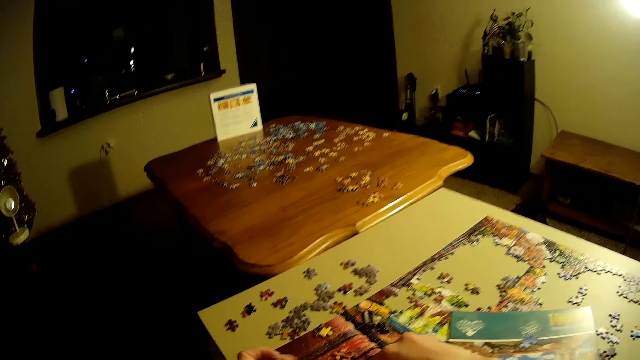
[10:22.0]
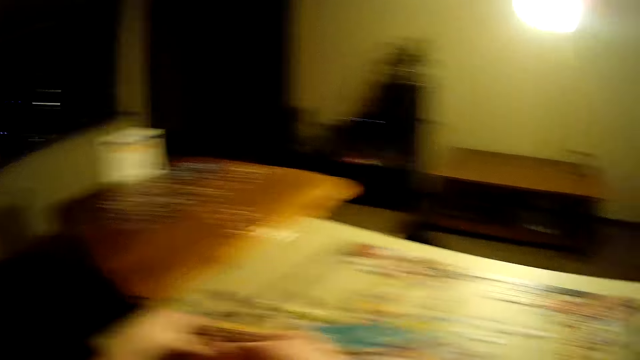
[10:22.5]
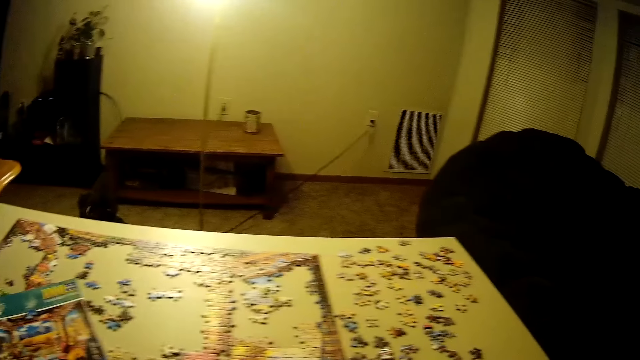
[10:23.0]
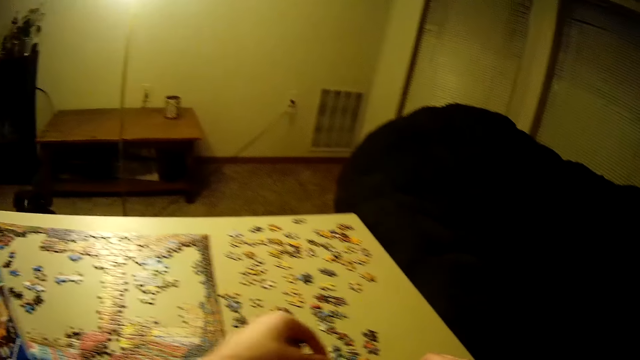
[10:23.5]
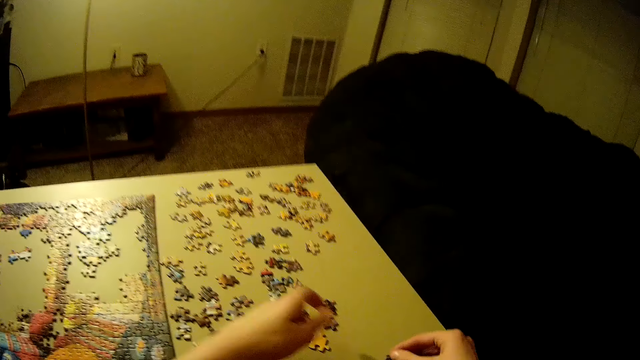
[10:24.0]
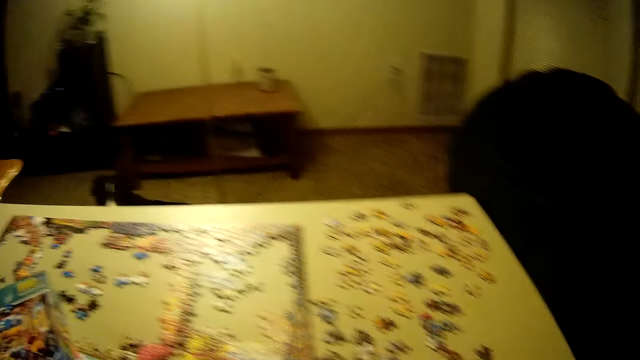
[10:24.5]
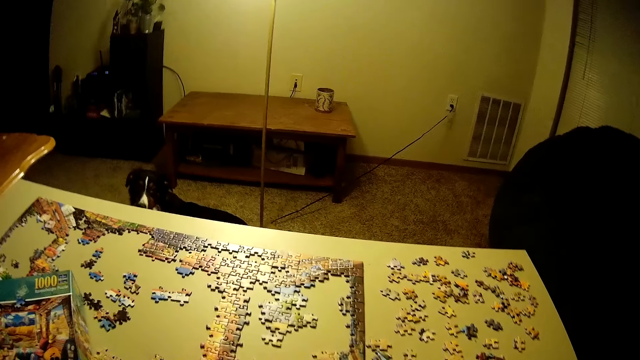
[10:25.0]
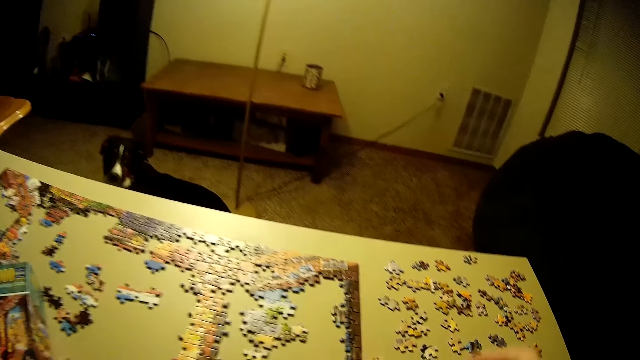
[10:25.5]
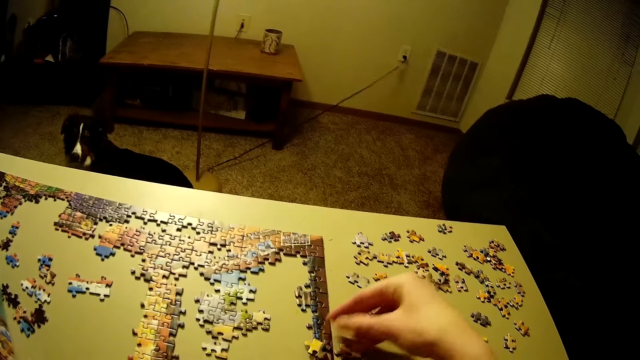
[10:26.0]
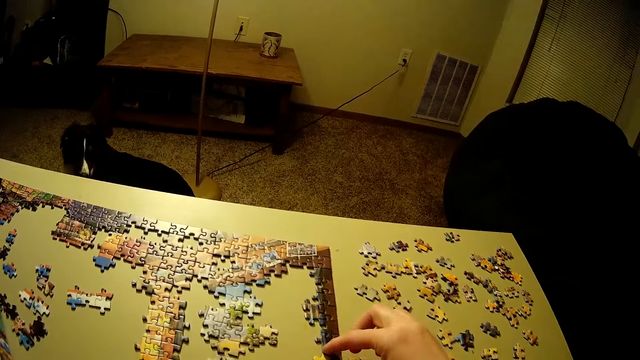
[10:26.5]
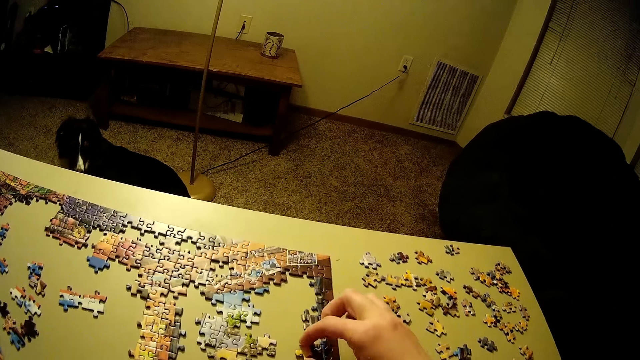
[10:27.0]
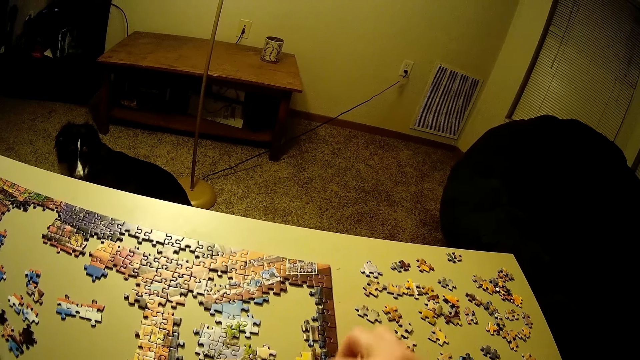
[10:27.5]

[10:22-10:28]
The camera wearer moves the puzzle pieces. They put down the puzzle pieces on the table. They look at the jigsaw puzzle and fit the puzzle pieces on the jigsaw.

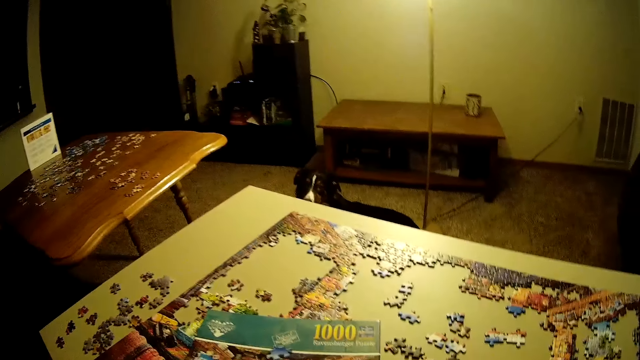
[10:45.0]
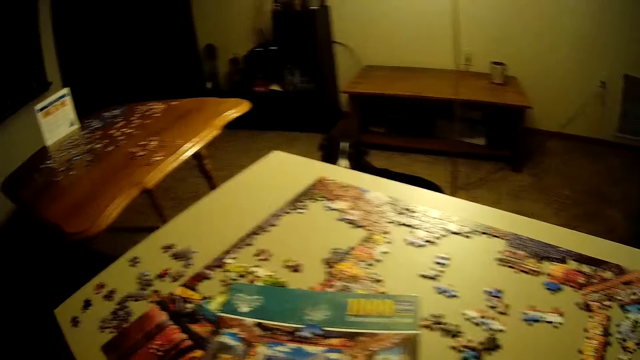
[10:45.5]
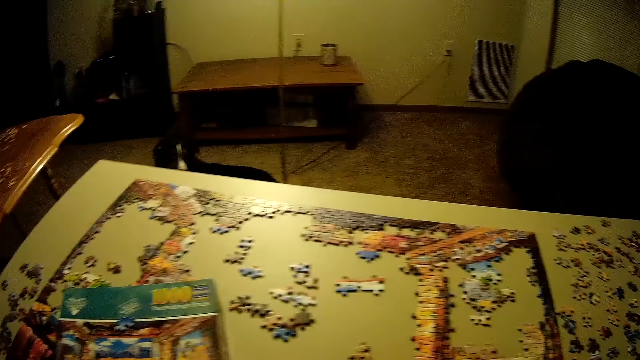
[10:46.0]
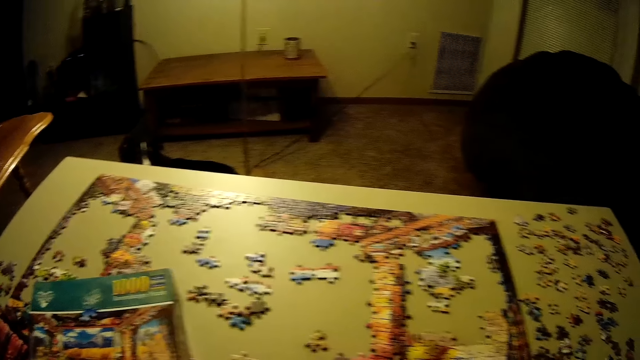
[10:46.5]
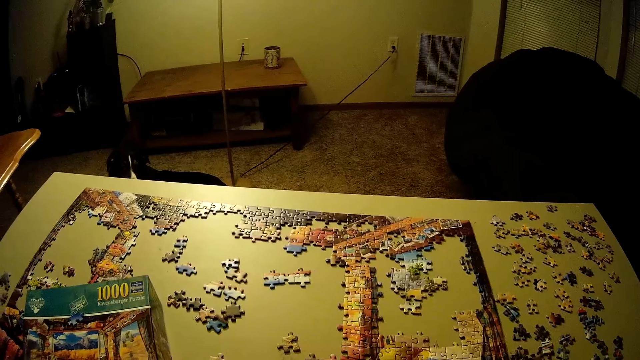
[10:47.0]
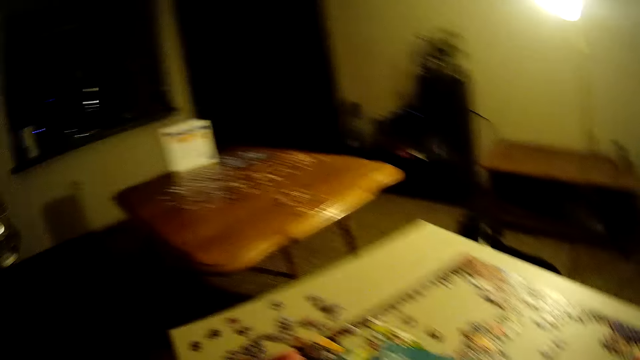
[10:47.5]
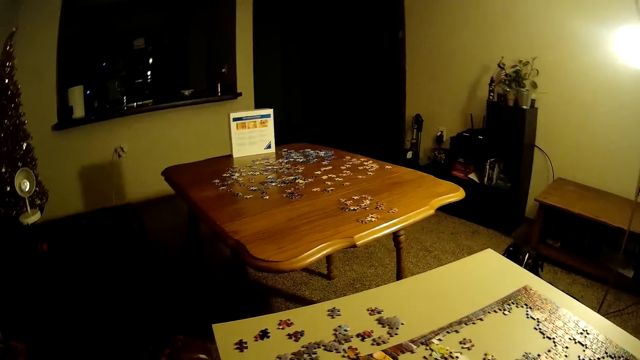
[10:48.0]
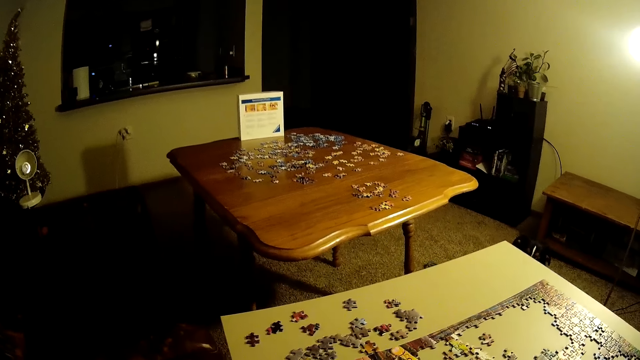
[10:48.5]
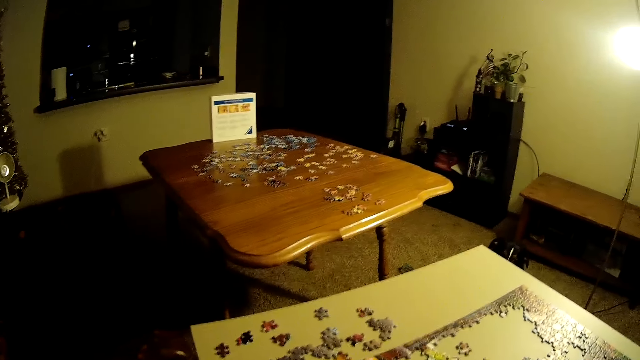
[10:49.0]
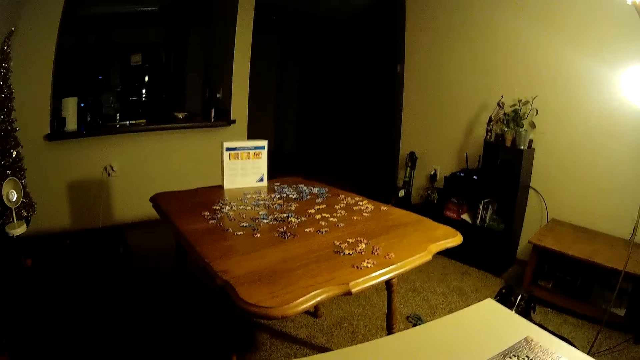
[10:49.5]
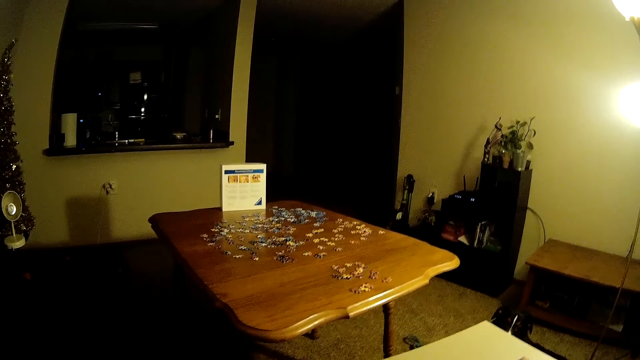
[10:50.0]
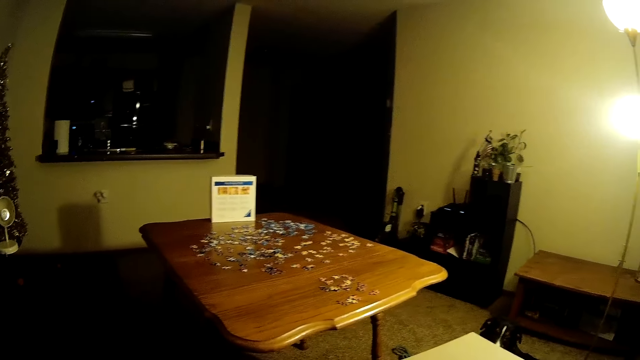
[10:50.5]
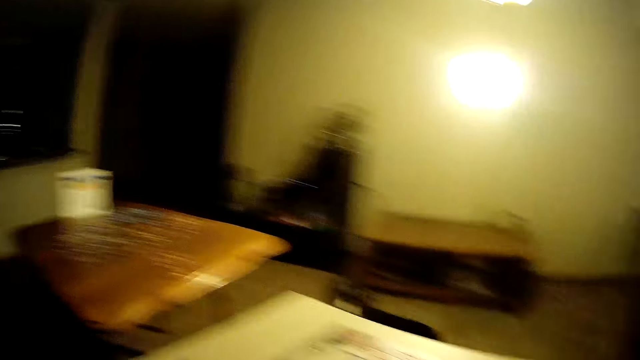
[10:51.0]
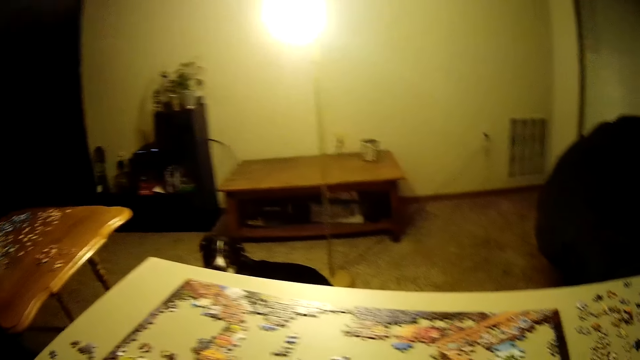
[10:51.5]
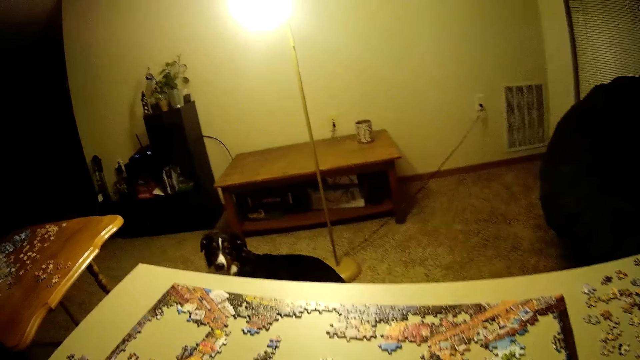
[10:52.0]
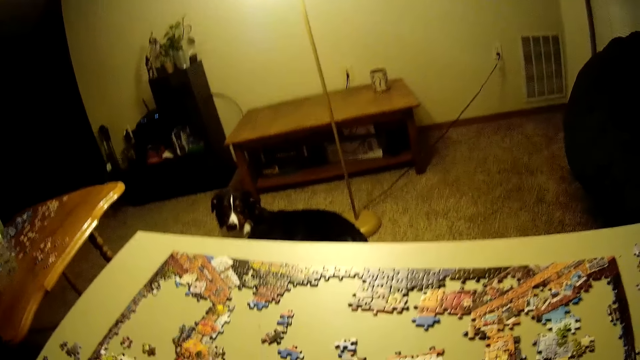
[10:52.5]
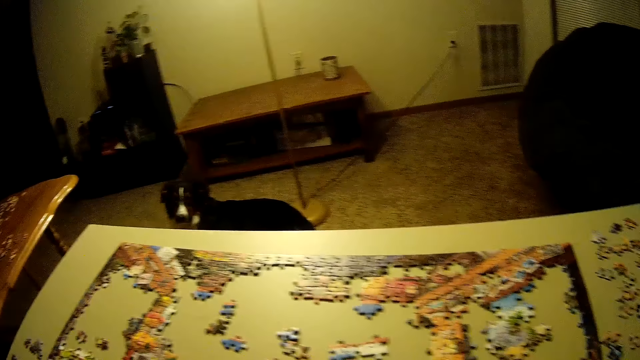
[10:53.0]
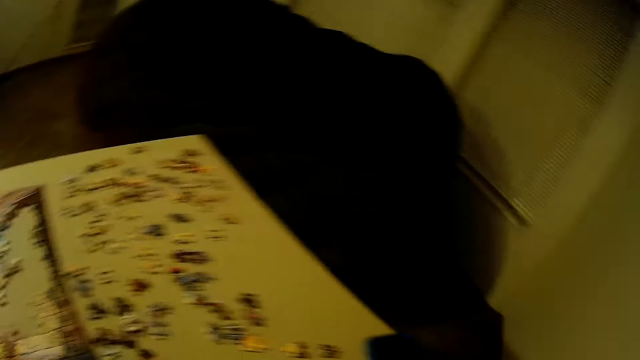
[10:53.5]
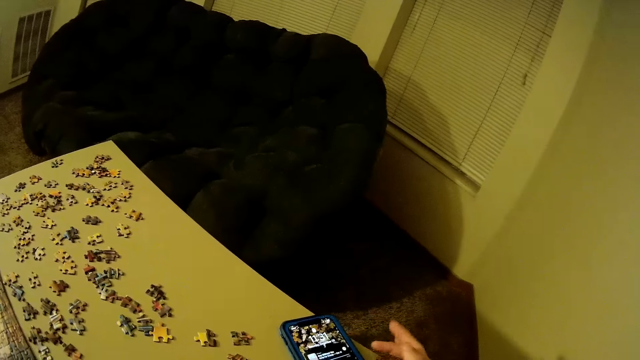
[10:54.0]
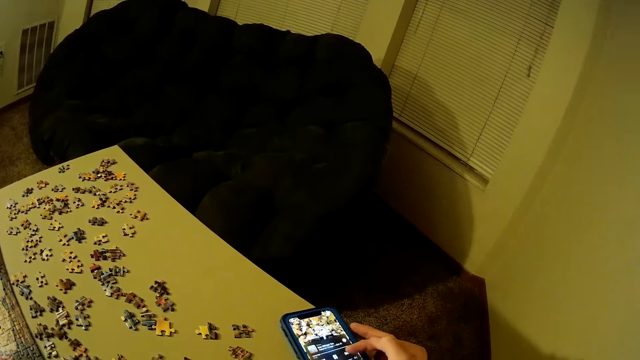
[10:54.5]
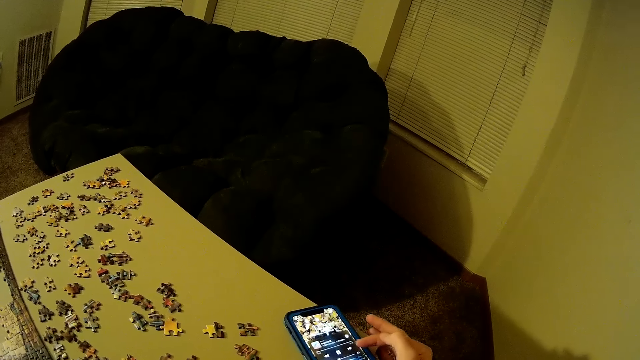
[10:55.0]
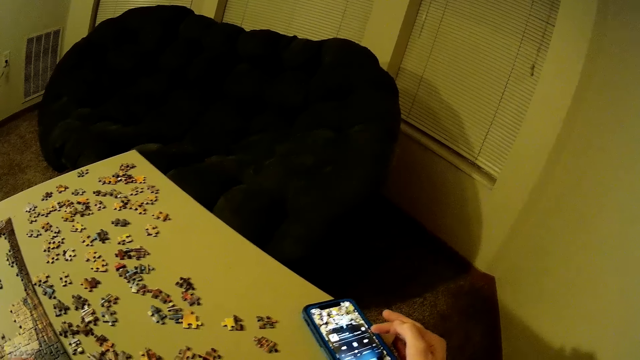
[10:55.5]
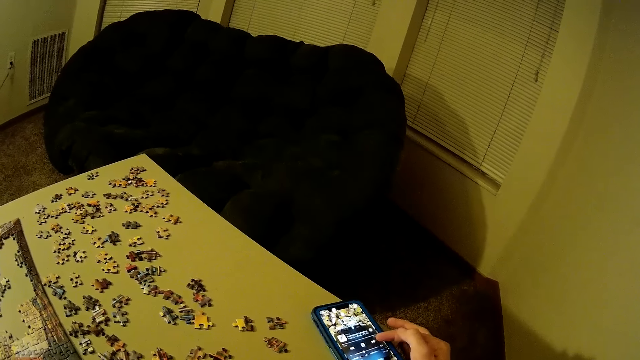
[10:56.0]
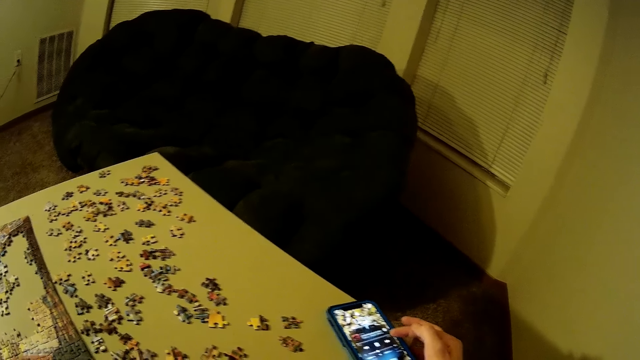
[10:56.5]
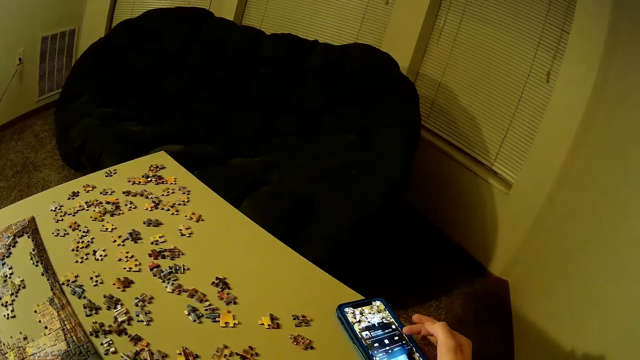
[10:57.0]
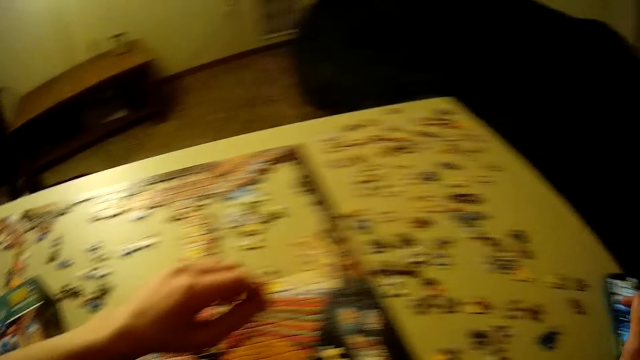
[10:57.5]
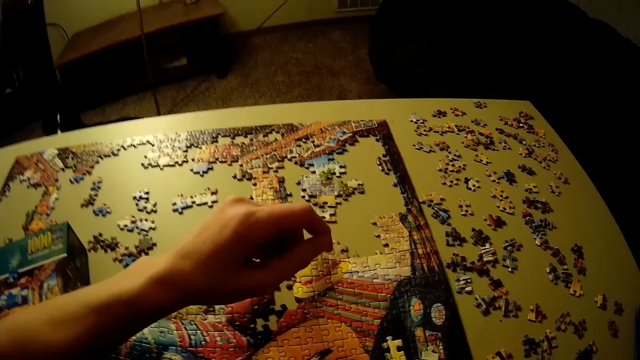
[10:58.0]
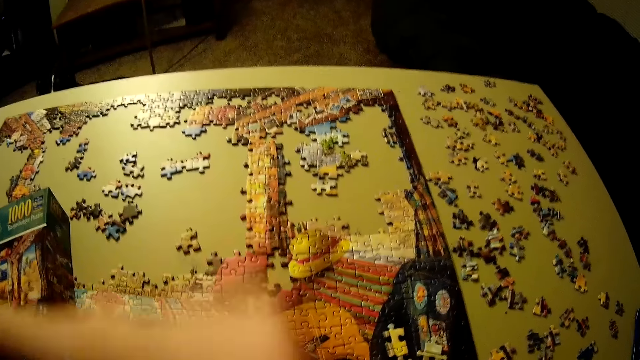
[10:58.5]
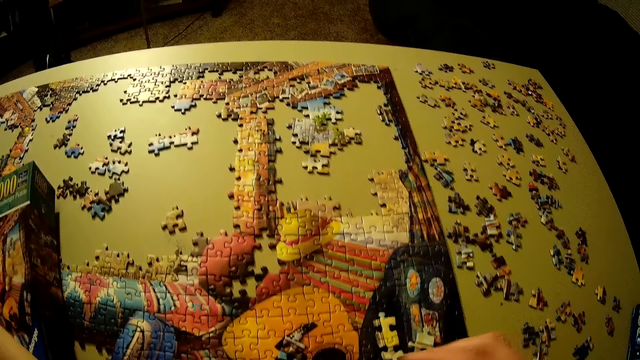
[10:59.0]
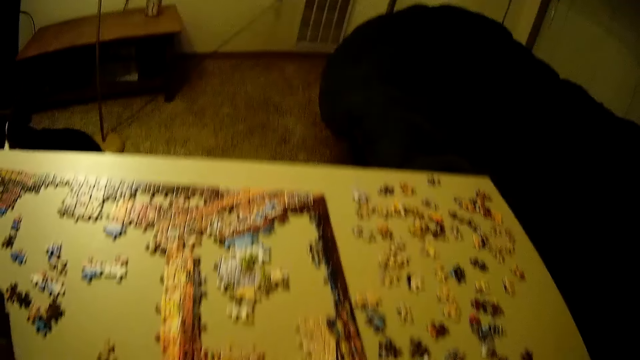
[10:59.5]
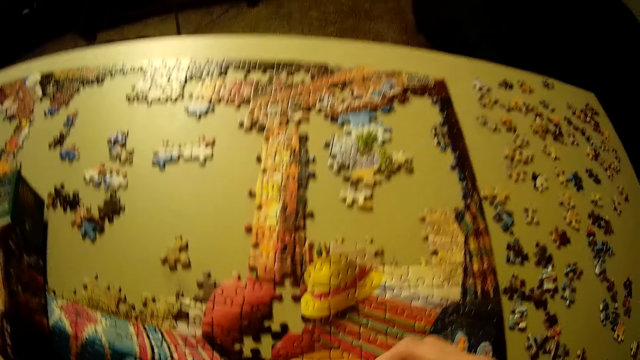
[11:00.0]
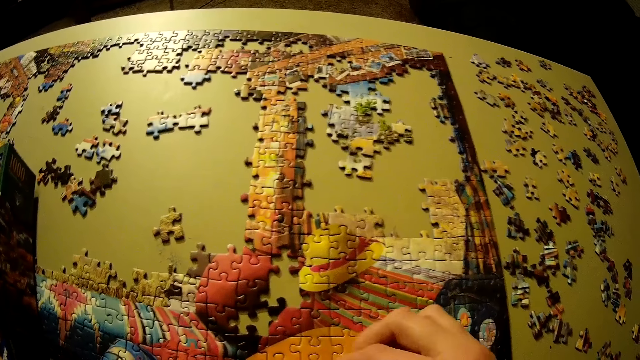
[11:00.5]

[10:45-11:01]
The camera wearer looks at the jigsaw puzzle. He looks at the jigsaw box puzzle. He looks at the jigsaw puzzle again. He looks at the mobile phone and dials the mobile phone. He lifts his hand.
